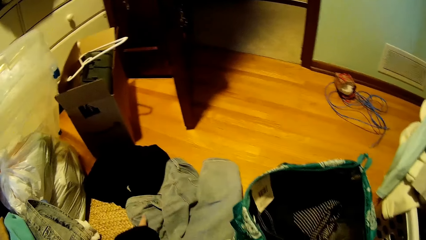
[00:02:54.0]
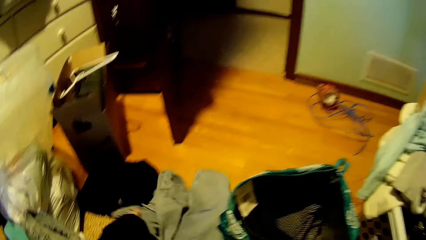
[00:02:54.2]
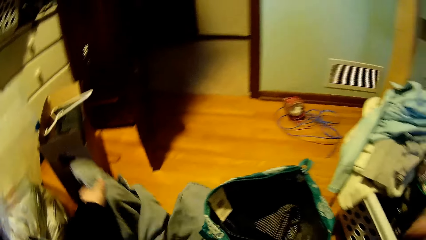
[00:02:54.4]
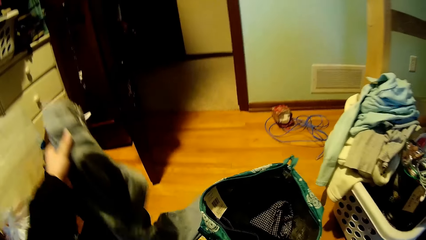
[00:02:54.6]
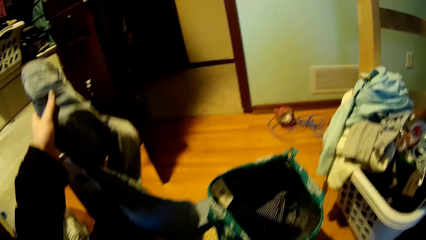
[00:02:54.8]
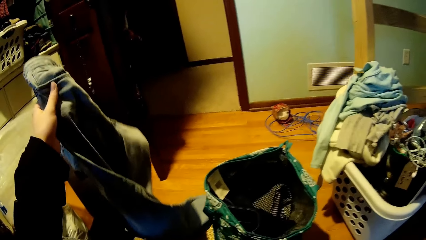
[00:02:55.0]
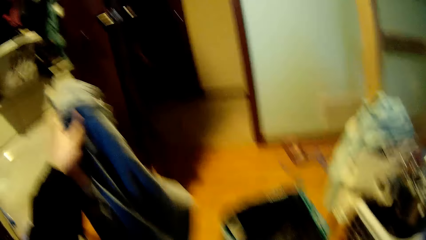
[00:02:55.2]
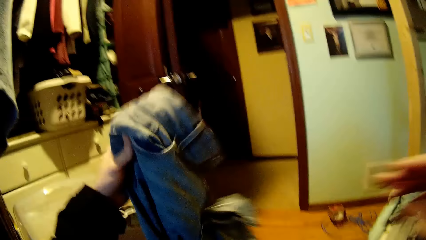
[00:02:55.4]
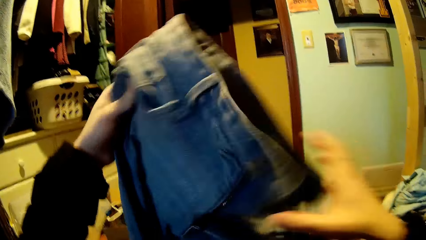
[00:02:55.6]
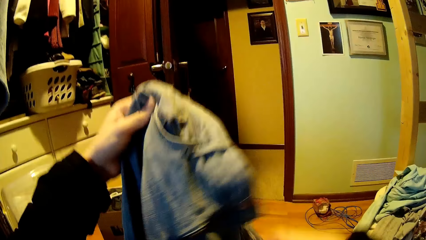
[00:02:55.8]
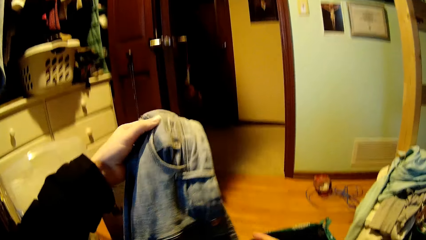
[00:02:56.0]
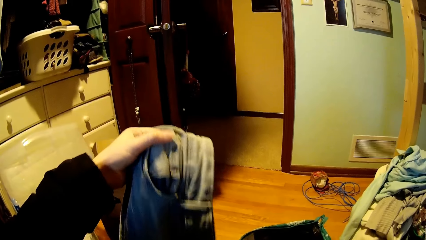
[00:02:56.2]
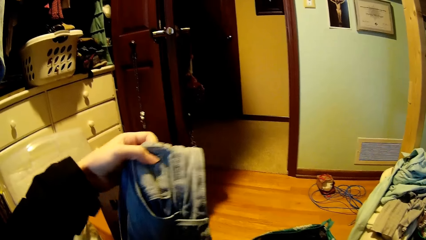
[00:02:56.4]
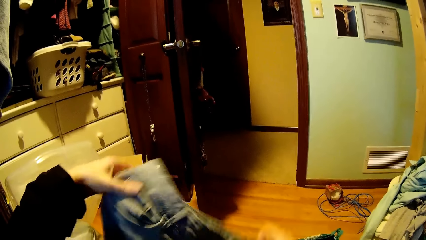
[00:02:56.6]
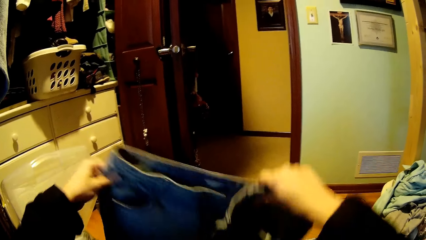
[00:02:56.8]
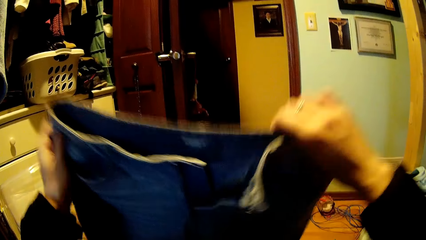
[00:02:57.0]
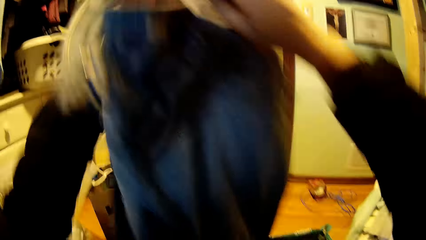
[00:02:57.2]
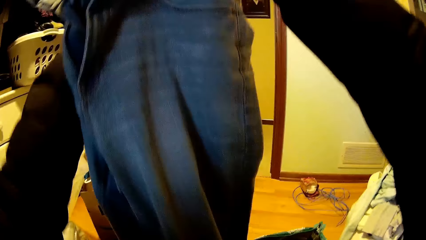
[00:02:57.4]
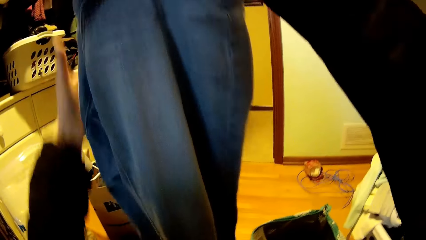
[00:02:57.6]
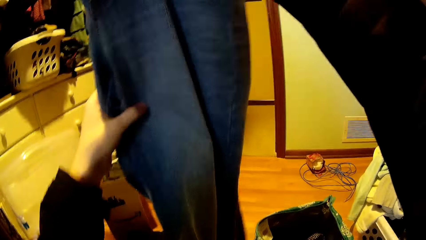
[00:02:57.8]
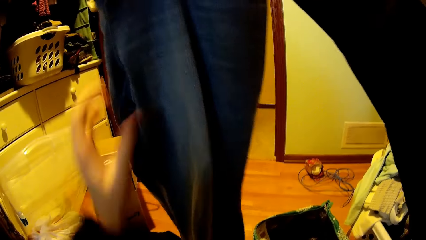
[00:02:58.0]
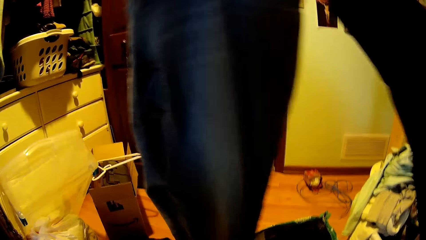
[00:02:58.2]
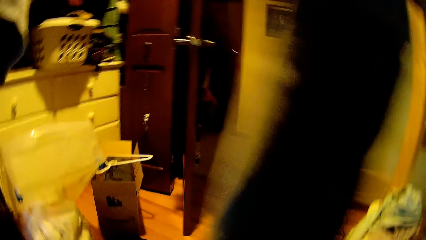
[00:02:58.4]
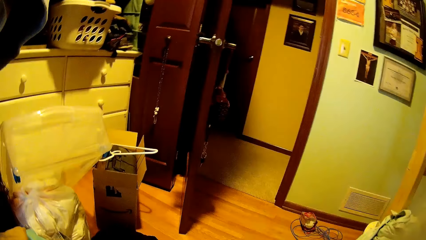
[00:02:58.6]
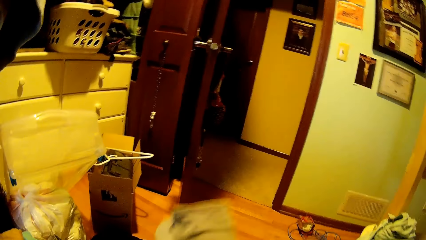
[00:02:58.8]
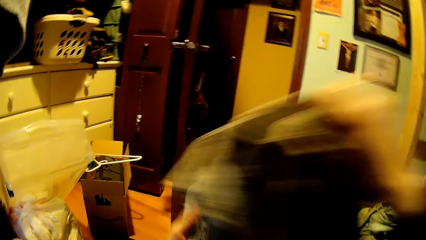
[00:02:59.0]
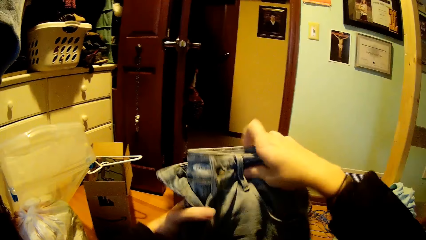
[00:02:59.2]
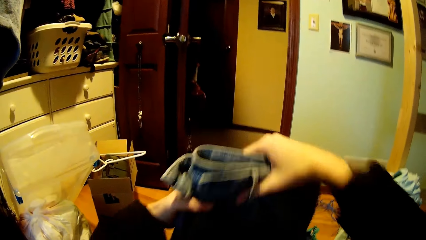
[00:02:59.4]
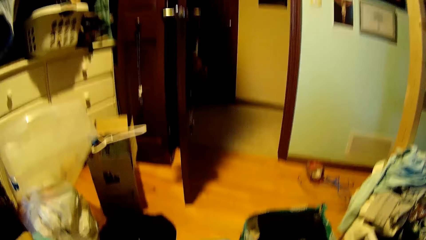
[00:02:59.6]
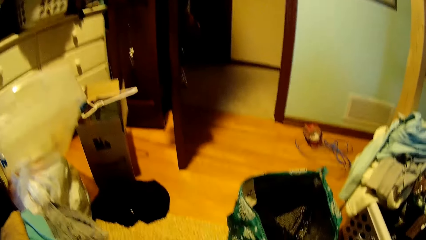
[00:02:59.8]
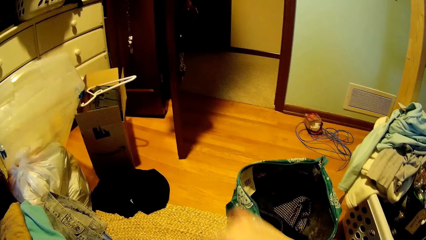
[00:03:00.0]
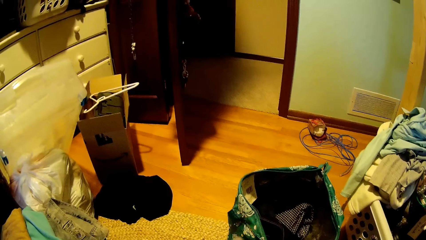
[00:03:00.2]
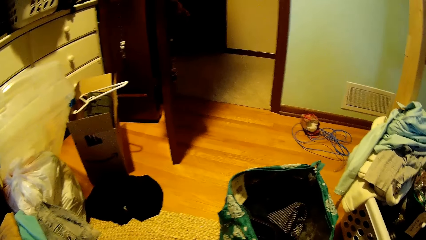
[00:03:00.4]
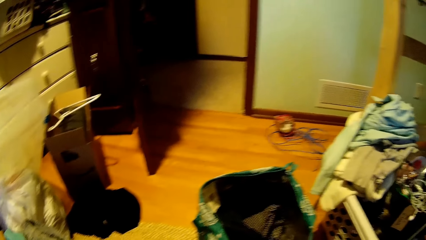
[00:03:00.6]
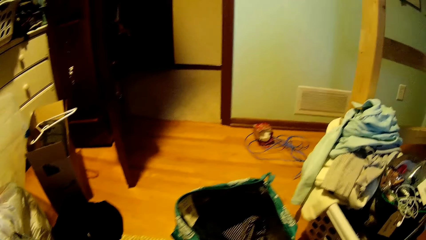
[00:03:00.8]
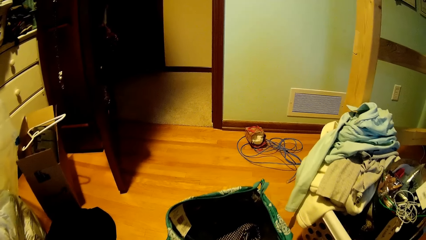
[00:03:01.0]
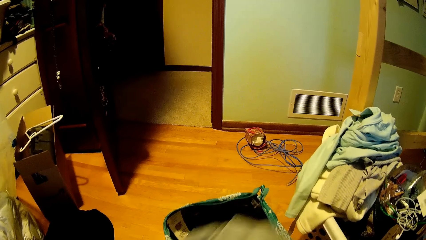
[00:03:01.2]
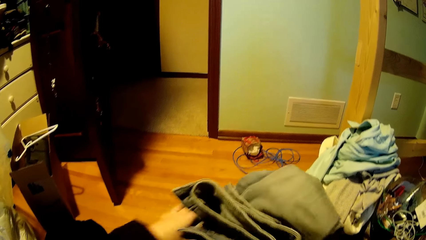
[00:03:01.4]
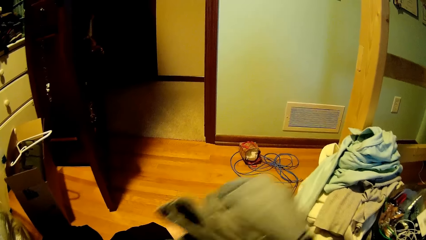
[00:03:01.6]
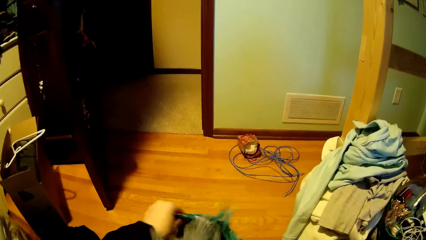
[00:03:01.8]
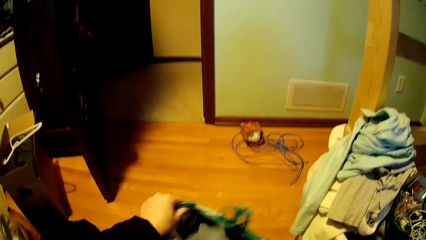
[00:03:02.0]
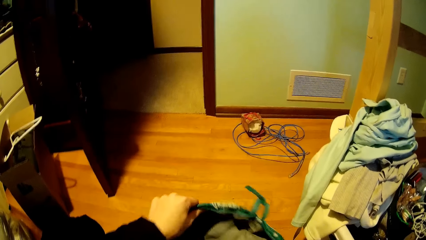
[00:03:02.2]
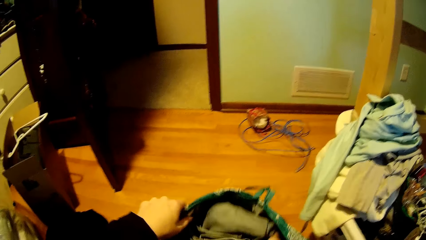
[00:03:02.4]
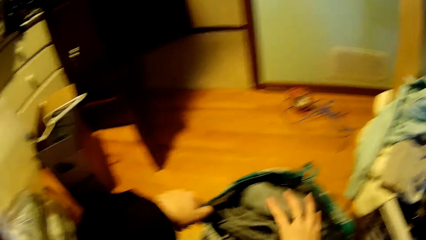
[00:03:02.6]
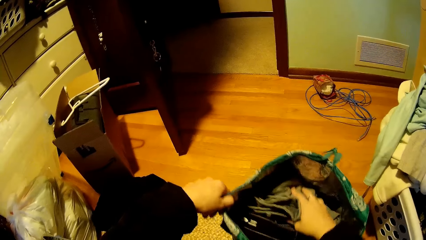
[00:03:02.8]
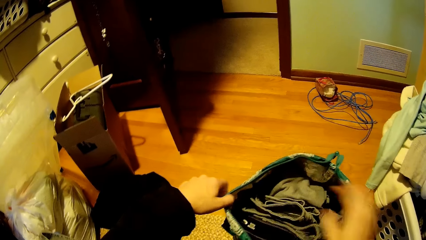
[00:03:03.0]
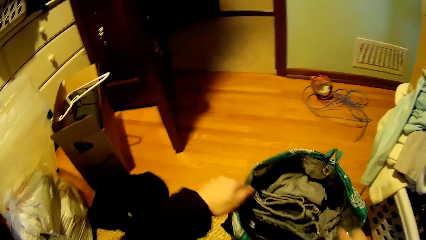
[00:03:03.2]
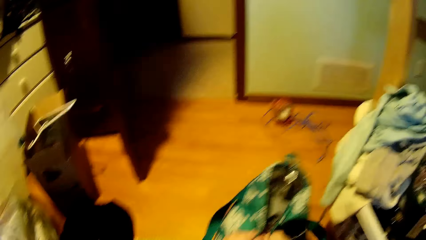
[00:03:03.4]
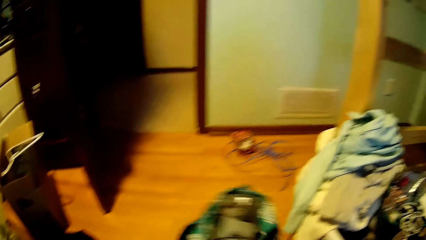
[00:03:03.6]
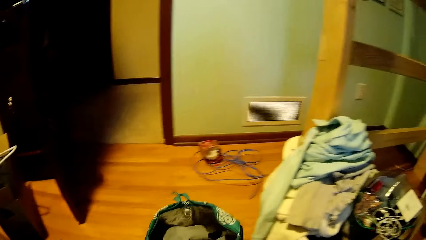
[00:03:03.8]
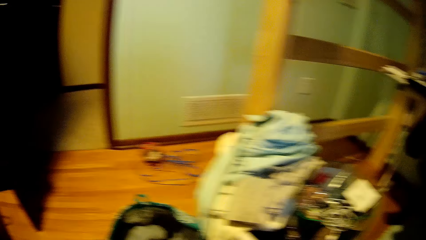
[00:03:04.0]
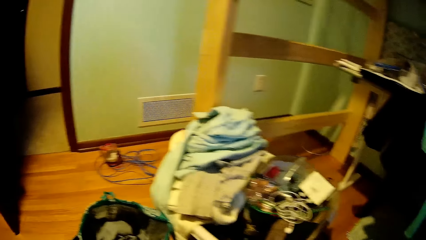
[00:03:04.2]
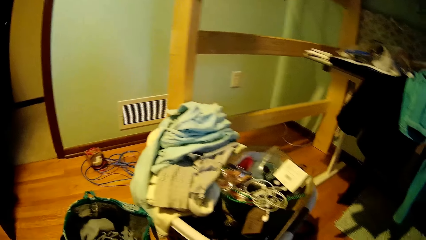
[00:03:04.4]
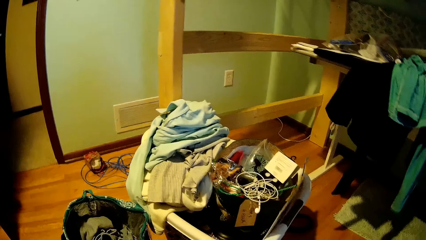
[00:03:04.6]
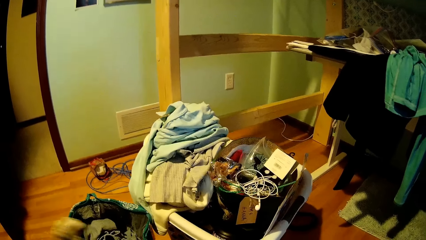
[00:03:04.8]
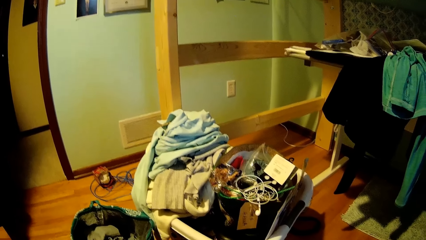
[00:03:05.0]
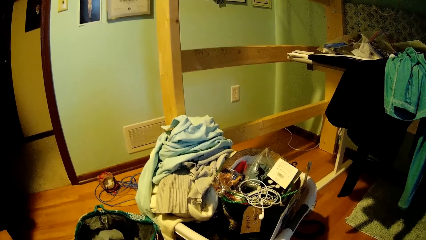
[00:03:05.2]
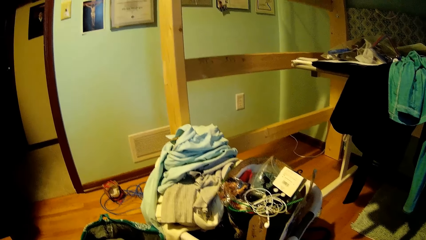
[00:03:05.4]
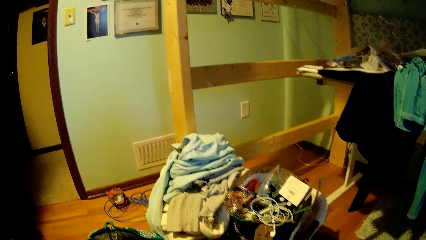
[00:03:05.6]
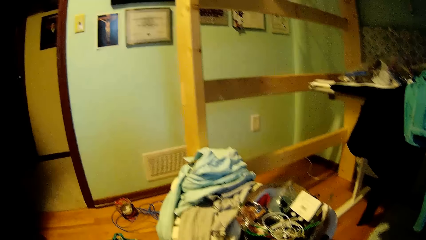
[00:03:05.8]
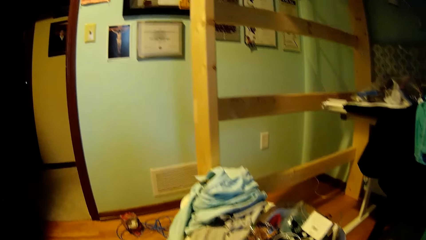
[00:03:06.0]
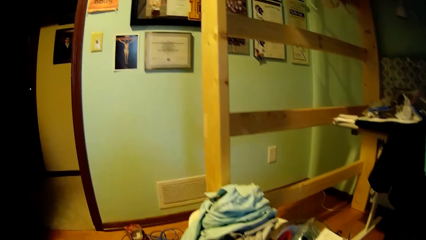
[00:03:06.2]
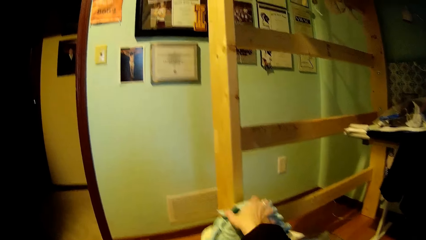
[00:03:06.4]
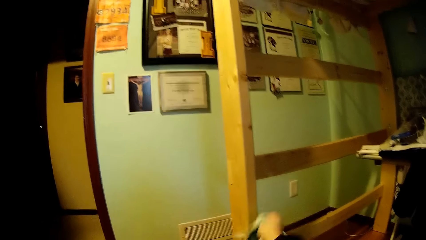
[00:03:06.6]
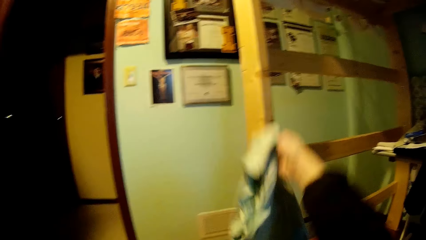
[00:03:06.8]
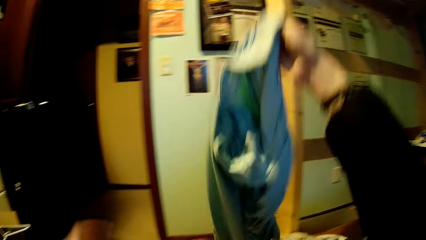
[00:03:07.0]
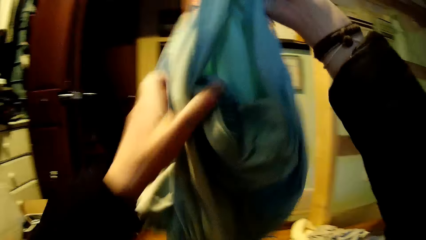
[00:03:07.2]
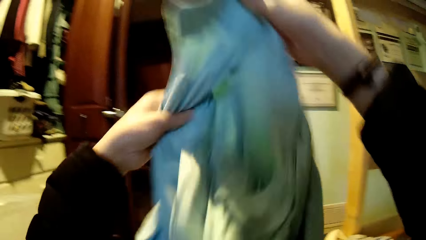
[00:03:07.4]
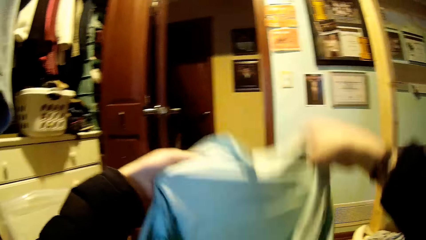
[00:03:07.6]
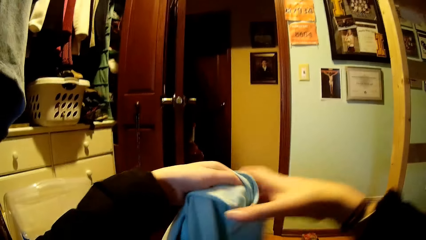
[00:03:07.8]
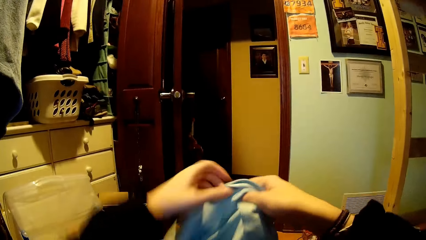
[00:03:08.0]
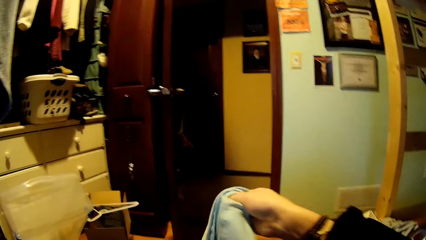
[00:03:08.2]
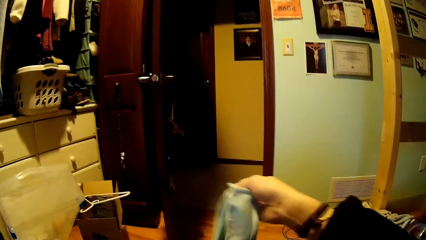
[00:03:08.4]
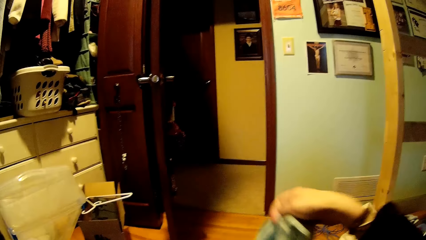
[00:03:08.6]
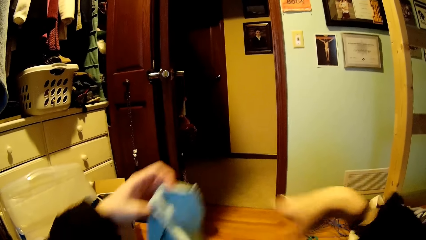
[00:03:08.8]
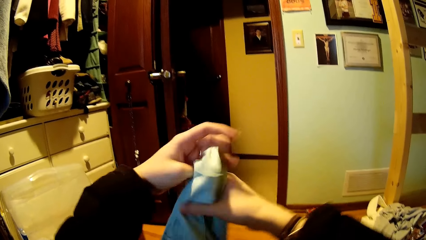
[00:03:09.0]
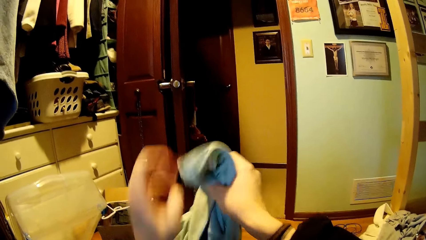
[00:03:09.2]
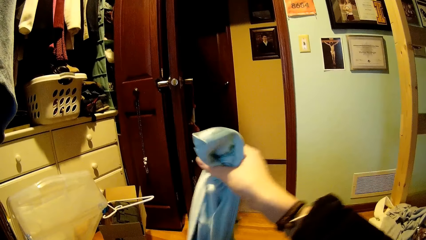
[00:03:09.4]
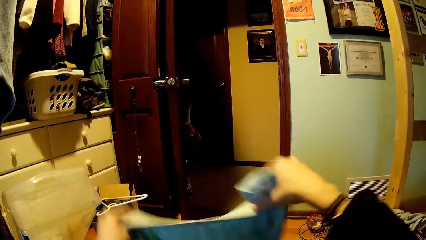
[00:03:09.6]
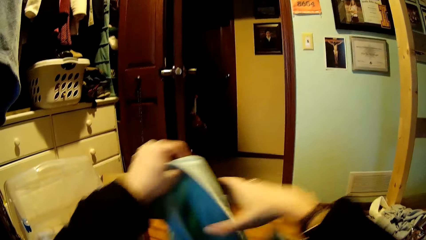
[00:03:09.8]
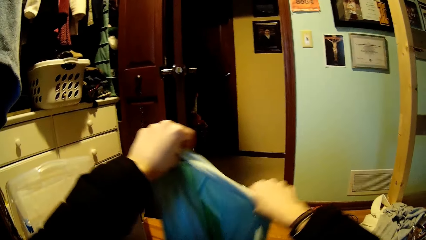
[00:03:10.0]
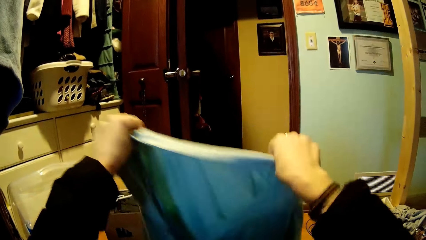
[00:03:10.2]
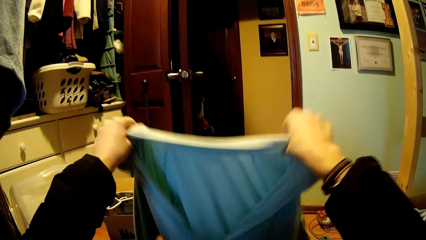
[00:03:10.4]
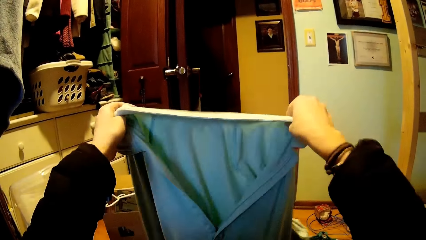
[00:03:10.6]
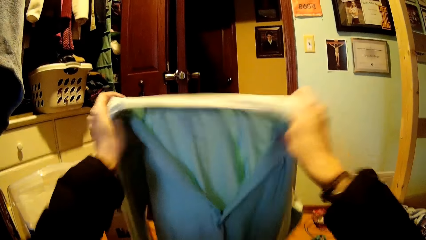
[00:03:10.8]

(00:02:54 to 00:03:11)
The camera wearer picks a trouser from the shelf. They fold the trouser. They put the trouser into the basket. They pick another cloth.
